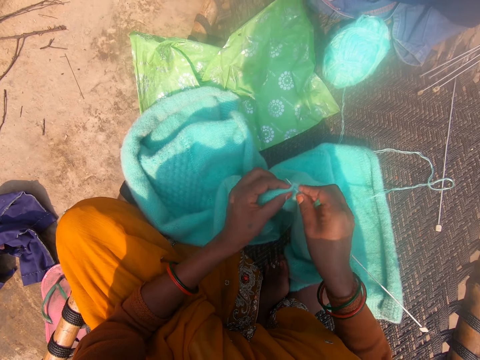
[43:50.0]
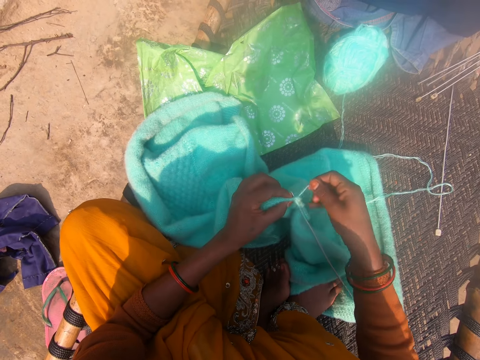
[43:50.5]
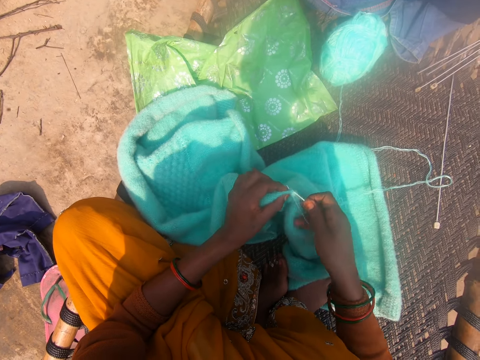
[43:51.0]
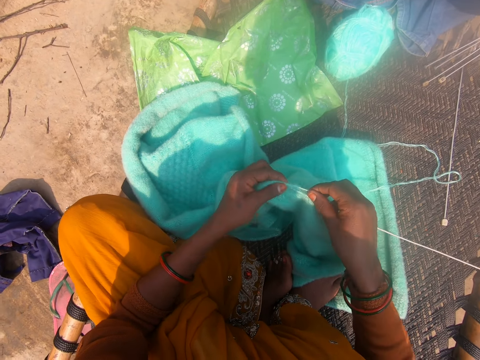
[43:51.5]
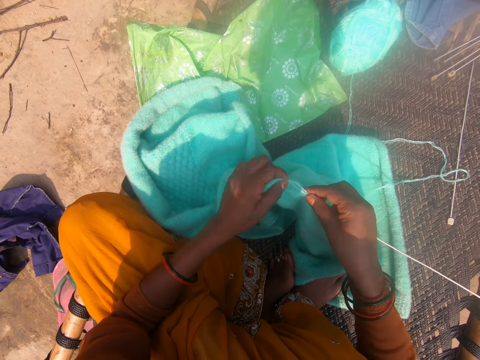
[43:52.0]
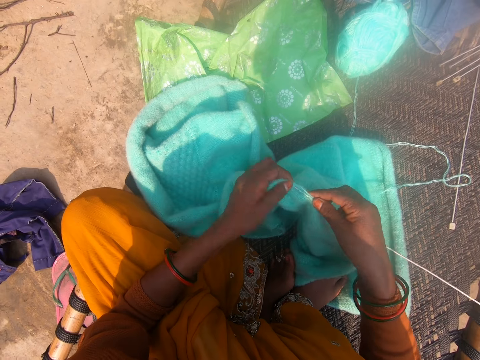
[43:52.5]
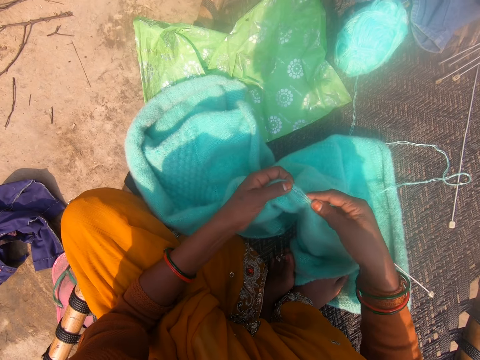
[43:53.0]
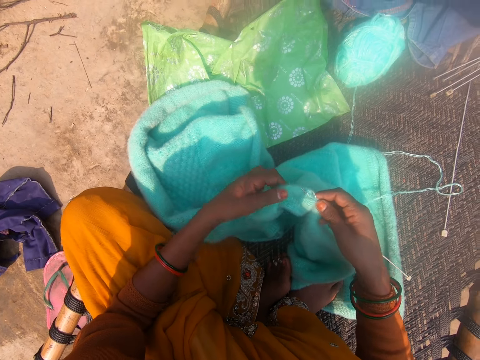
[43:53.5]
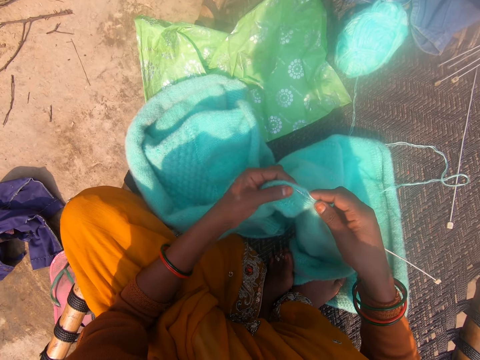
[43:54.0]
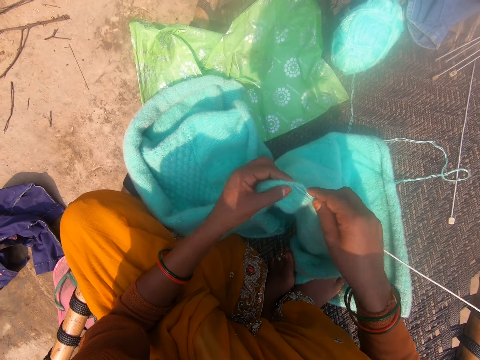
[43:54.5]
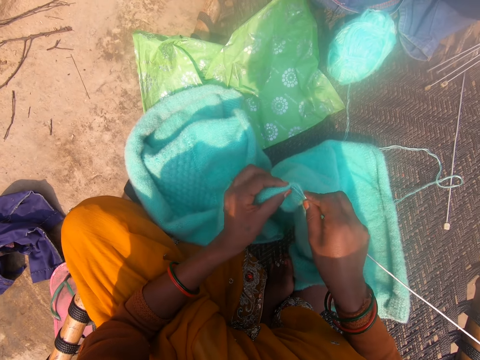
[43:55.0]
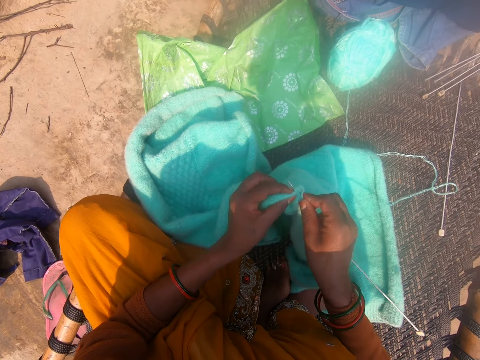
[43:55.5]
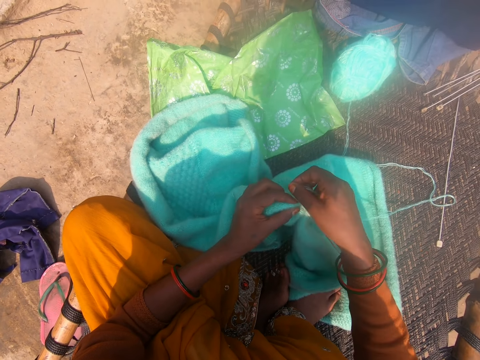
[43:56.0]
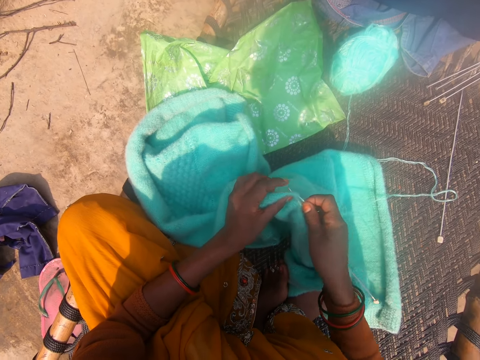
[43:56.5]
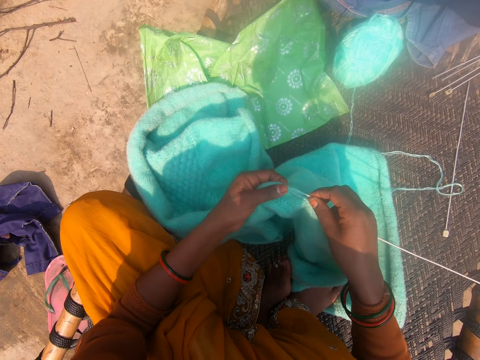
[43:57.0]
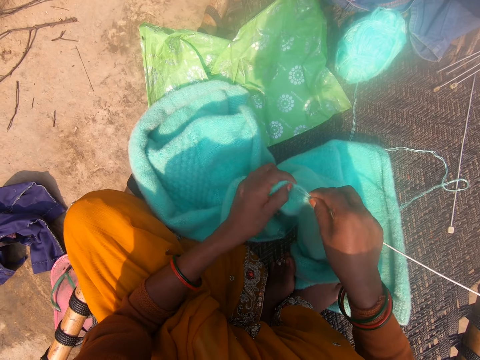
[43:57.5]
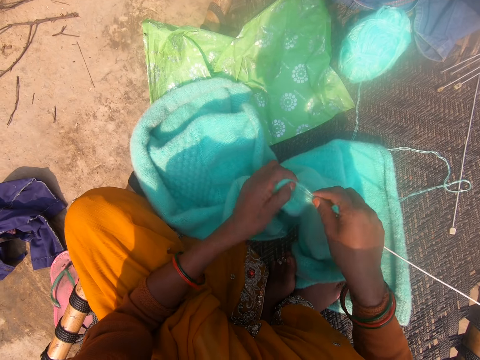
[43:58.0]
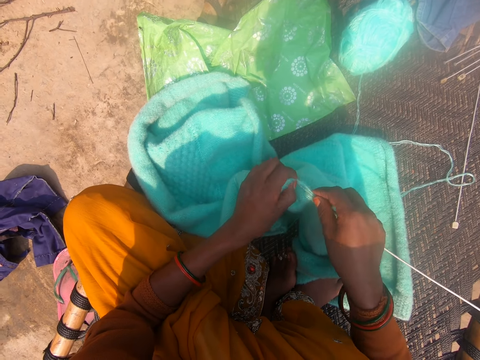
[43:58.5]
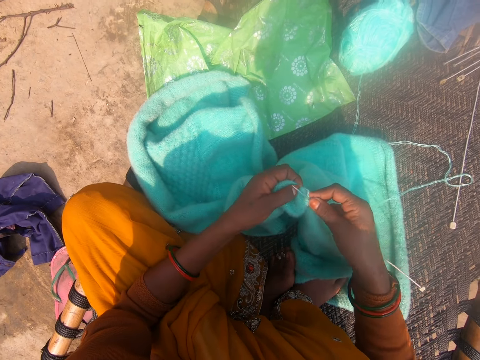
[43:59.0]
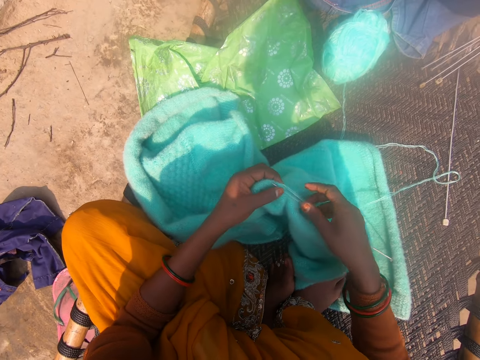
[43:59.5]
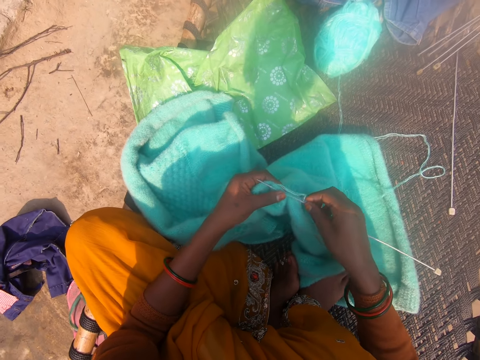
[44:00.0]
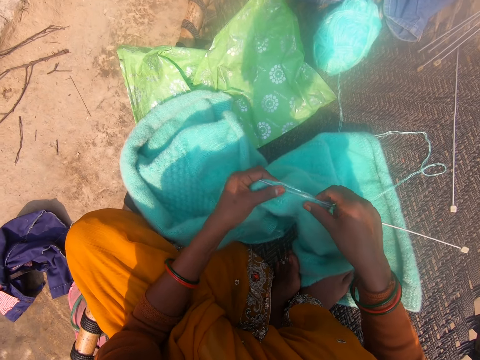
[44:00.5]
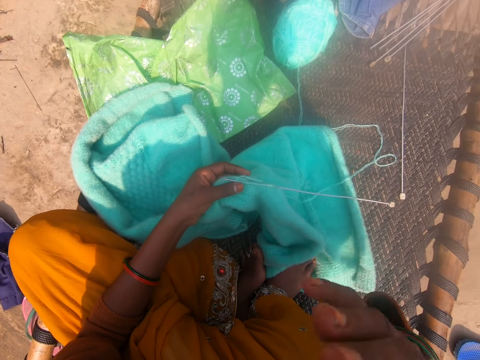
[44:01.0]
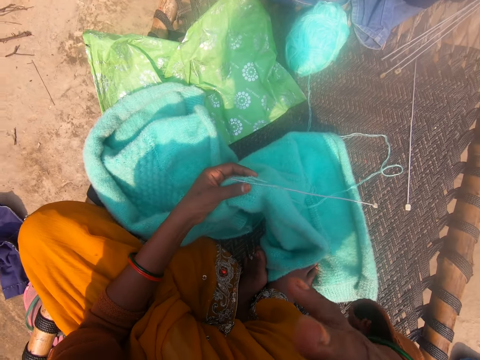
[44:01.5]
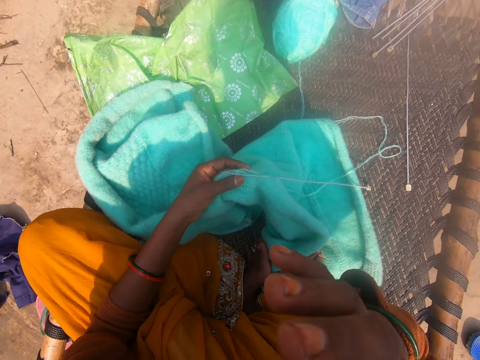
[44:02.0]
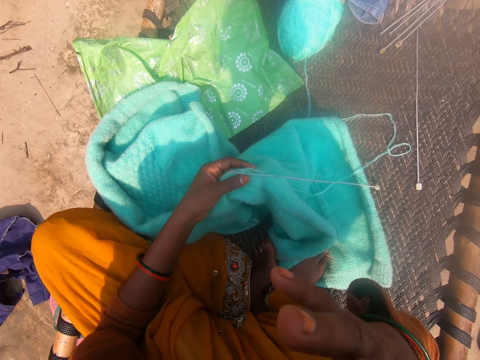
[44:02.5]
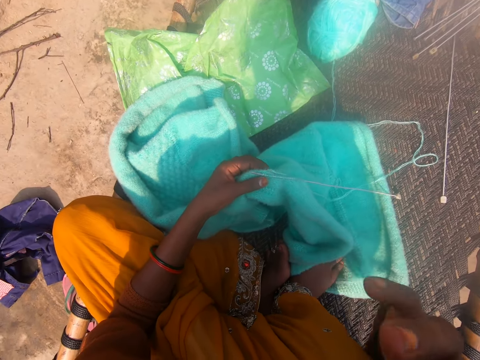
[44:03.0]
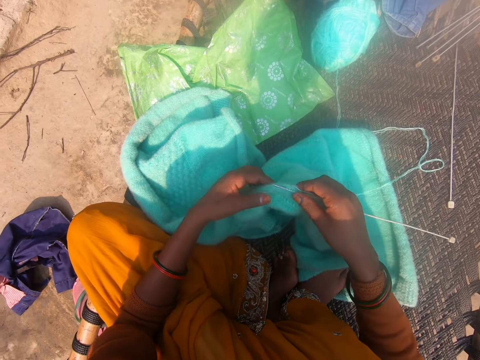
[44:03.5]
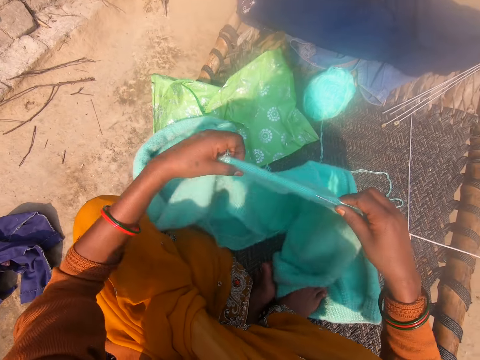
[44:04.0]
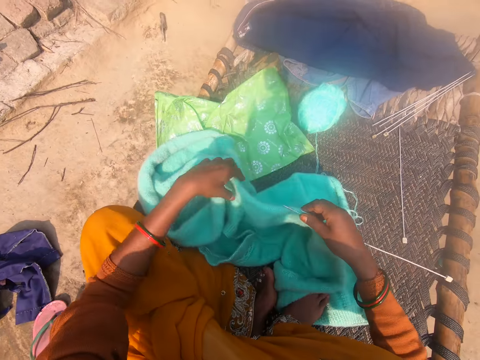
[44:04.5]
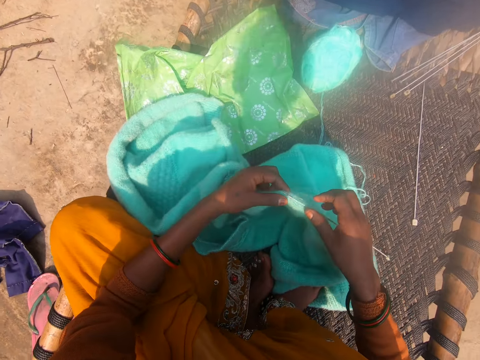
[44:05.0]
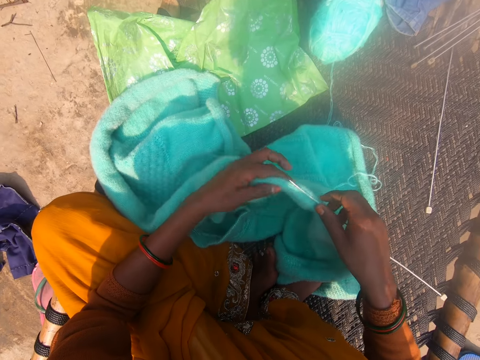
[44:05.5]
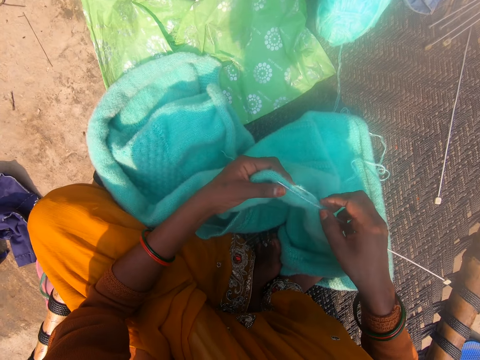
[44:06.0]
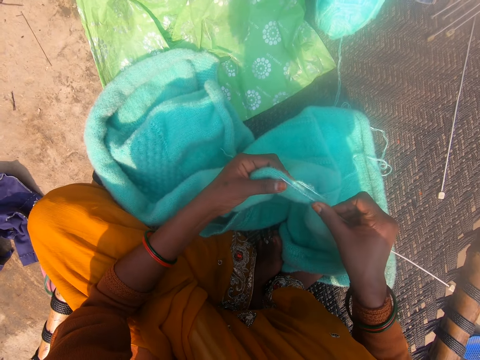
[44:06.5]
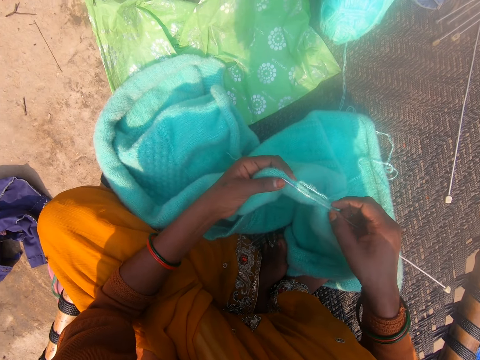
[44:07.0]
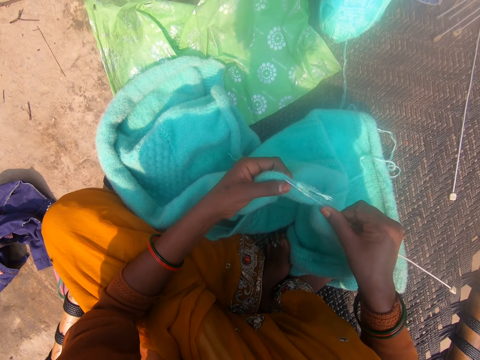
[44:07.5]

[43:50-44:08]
The camera wearer rolls the thread around the crochet. She sews the sweater. She rolls the thread around the crochet. She sews the sweater. She holds the sweater. She touches her face. She lifts the hand. She holds the sweater. She knits the cardigan with the knitting needle.

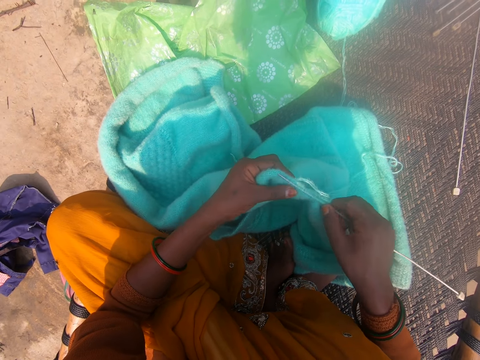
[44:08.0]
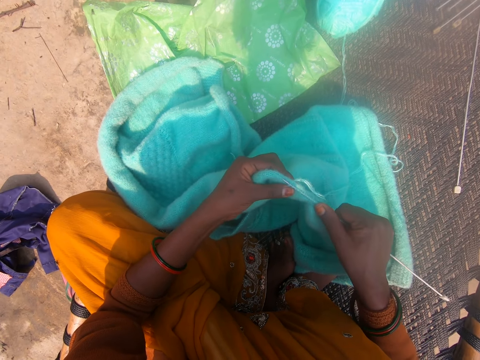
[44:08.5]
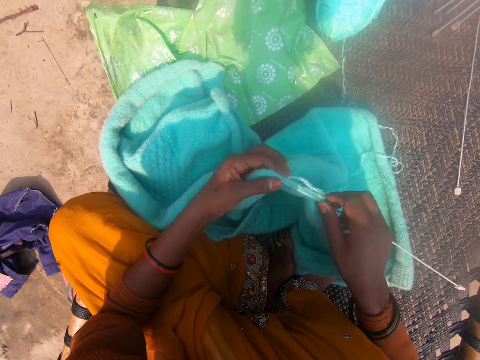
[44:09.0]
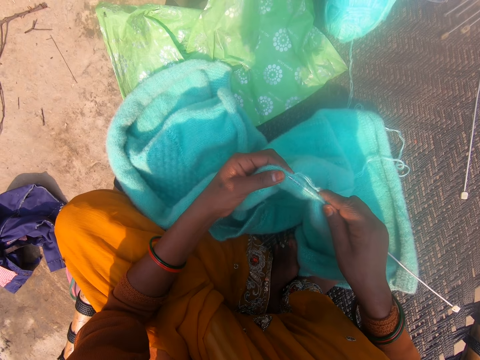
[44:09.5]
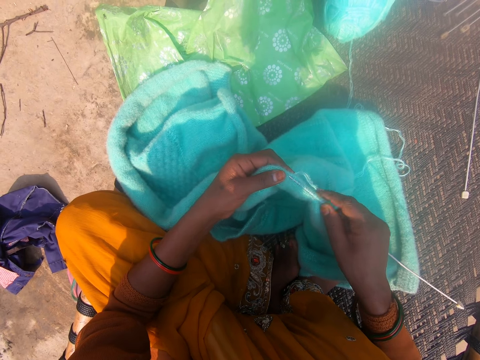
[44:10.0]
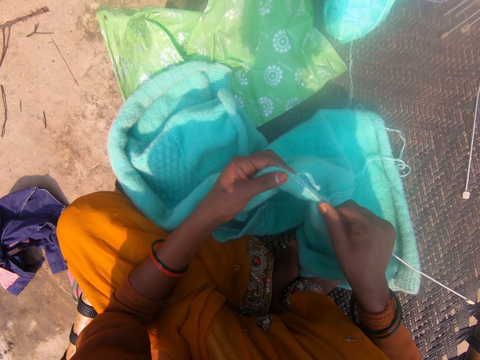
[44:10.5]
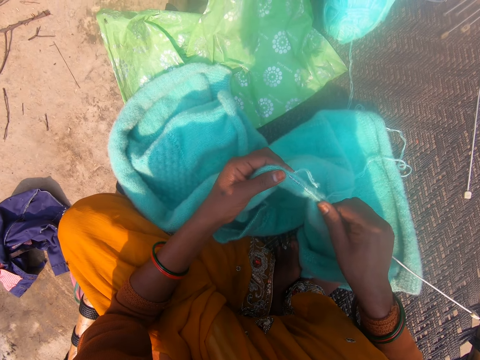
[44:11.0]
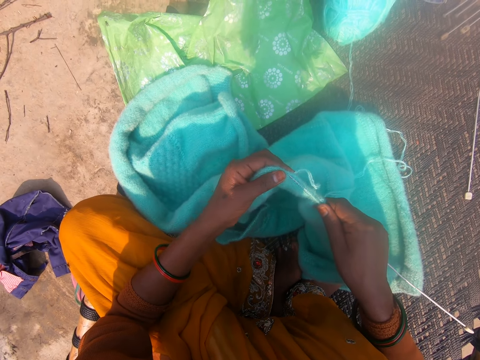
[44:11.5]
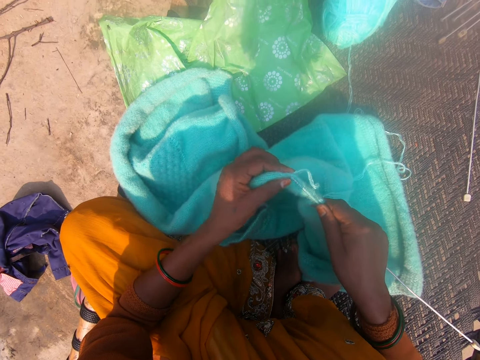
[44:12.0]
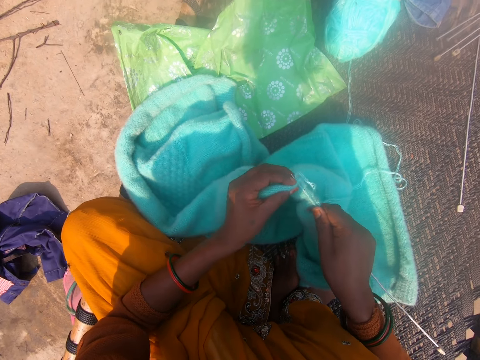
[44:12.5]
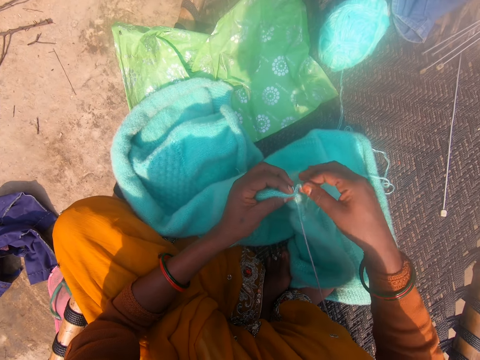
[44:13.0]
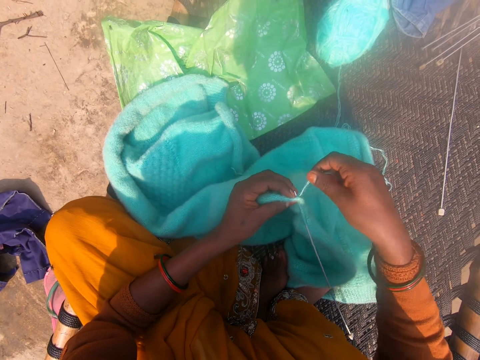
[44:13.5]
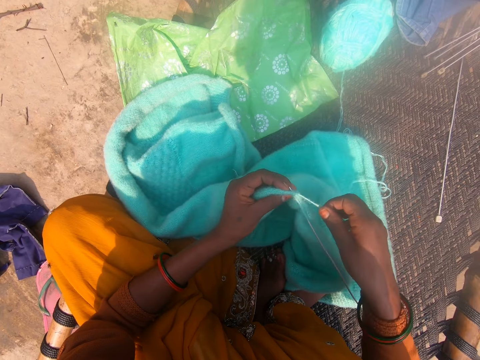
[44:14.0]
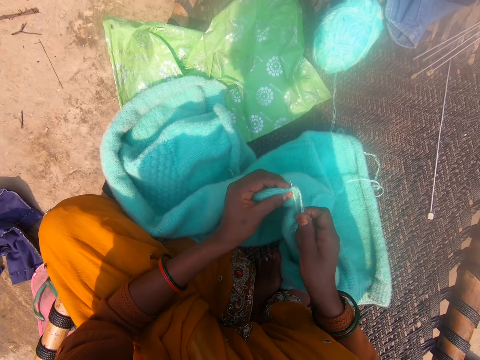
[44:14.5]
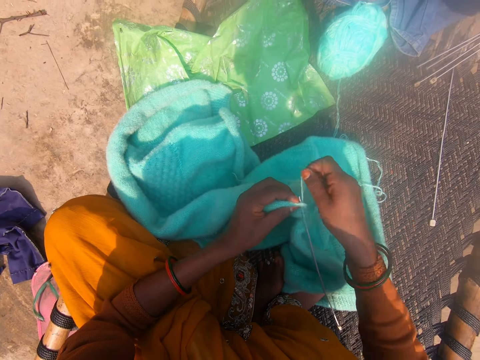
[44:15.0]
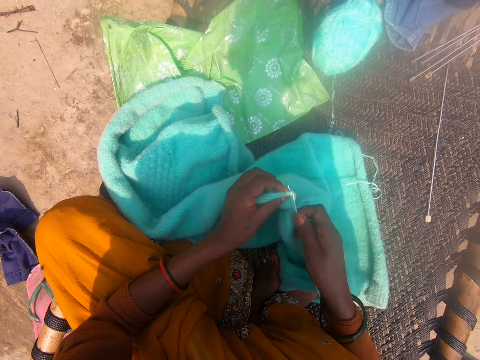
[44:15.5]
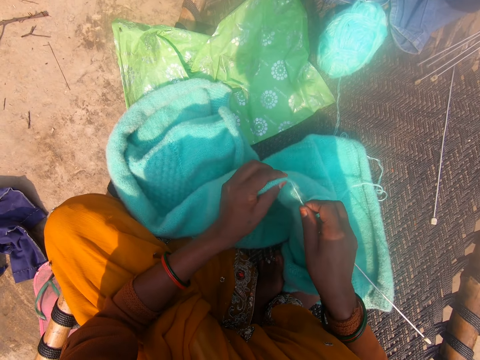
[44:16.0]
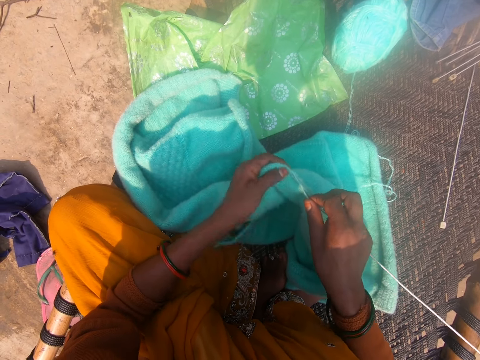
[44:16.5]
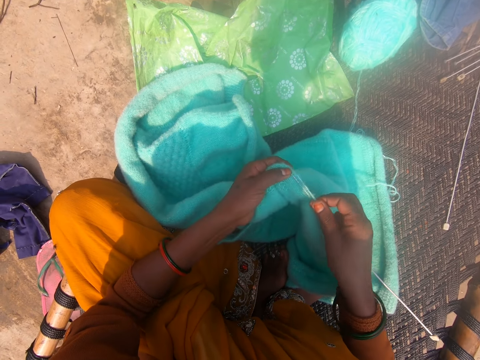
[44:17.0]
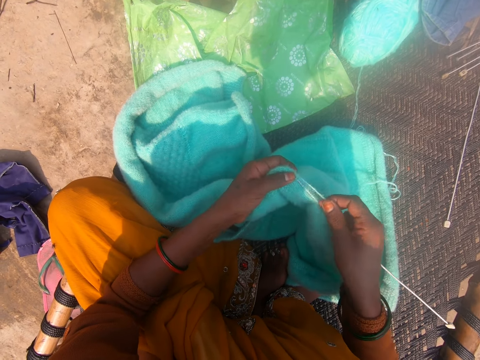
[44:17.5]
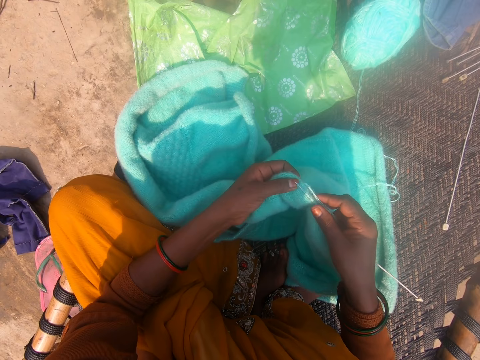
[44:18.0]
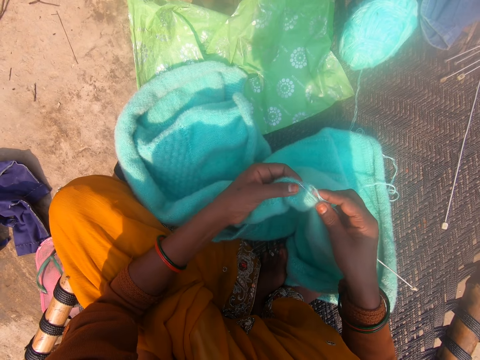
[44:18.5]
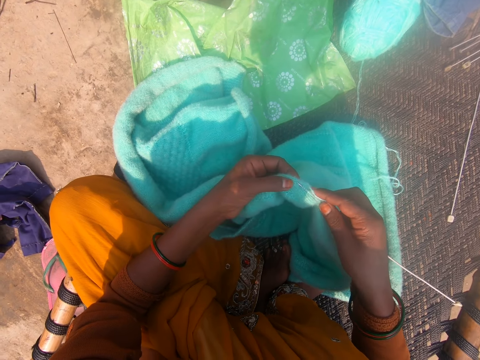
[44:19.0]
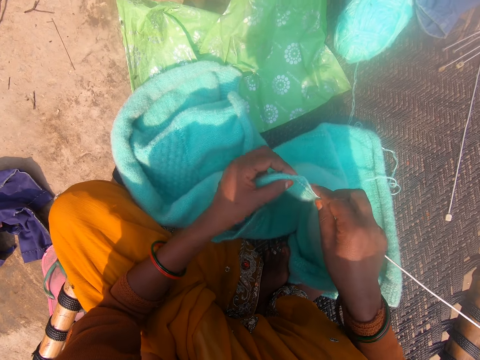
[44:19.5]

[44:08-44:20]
The camera wearer fixes the crochet on the sweater. They hold the thread. They roll the thread around the crochet. They sew the sweater.
